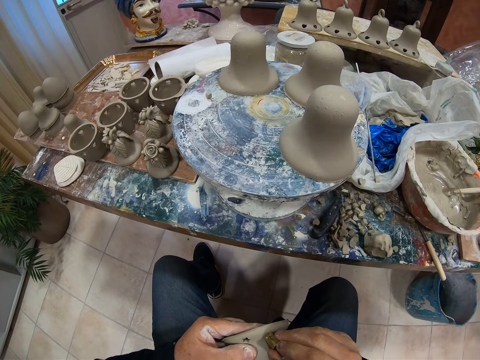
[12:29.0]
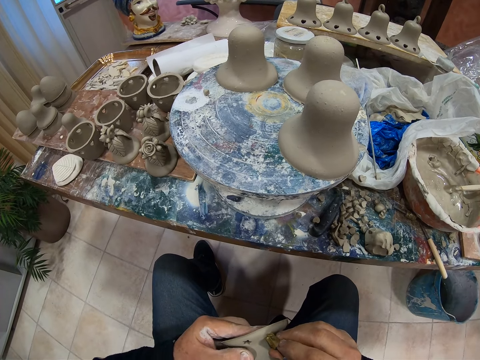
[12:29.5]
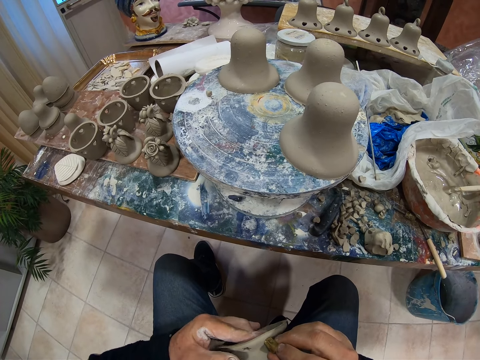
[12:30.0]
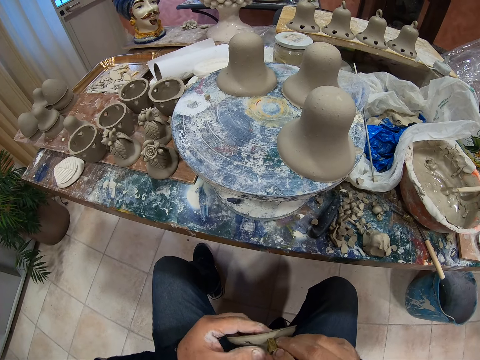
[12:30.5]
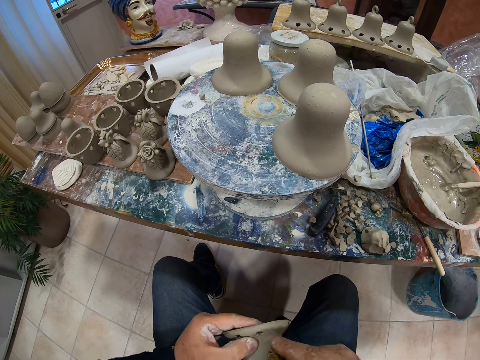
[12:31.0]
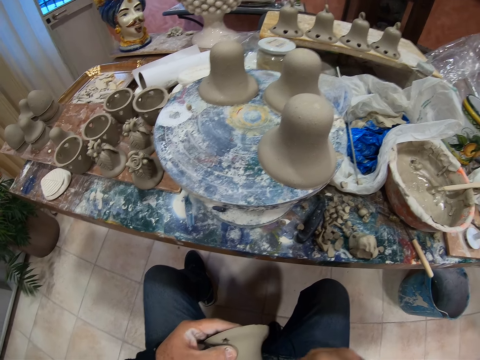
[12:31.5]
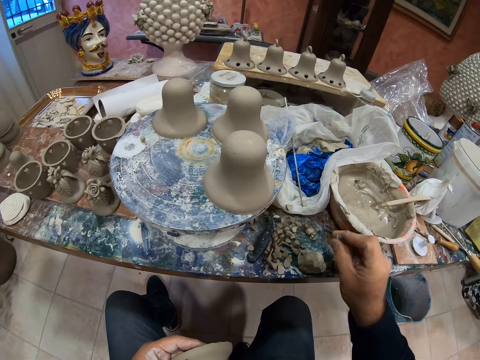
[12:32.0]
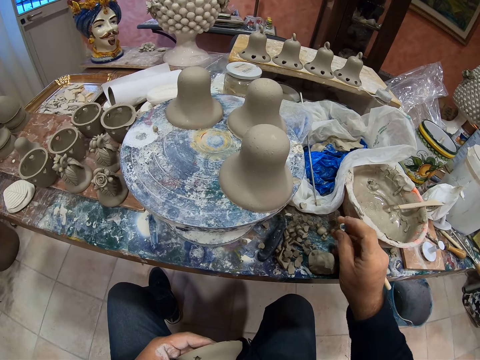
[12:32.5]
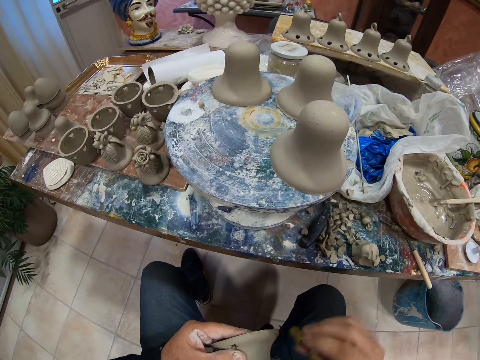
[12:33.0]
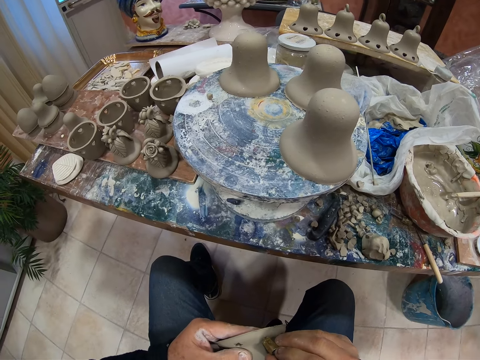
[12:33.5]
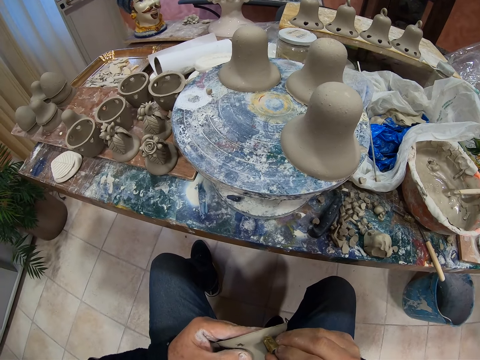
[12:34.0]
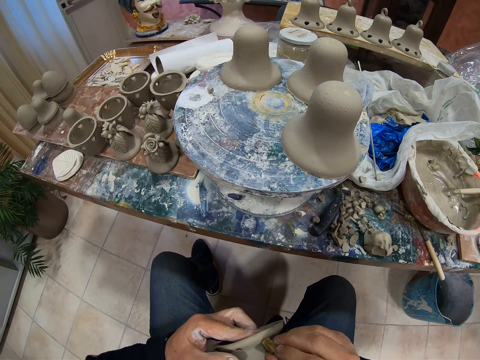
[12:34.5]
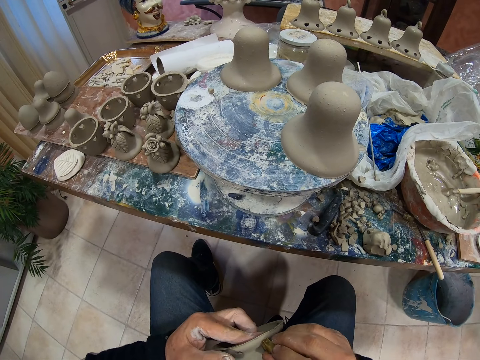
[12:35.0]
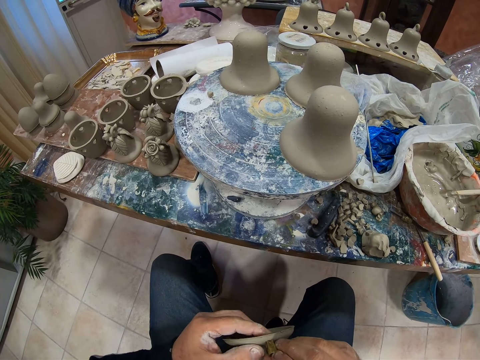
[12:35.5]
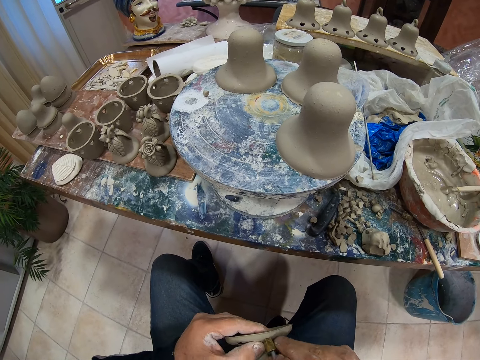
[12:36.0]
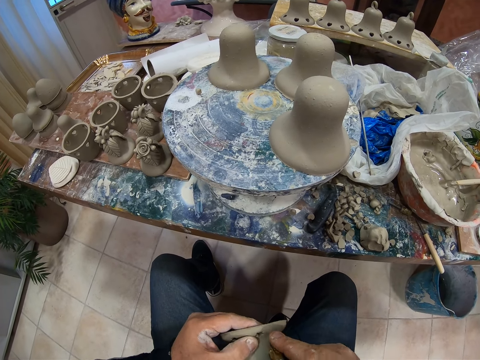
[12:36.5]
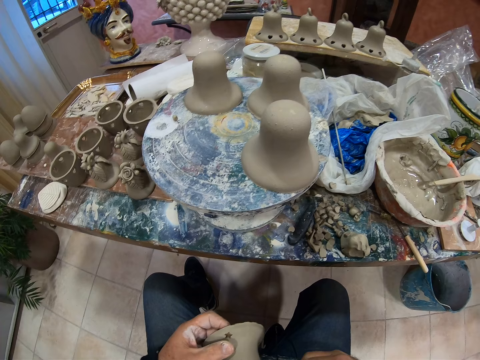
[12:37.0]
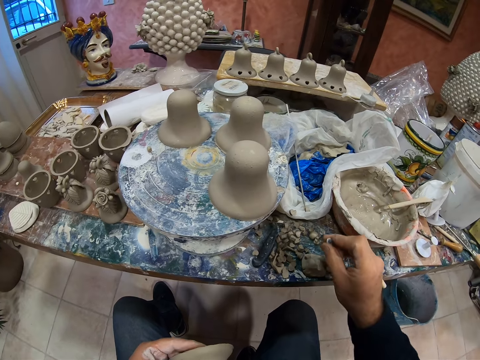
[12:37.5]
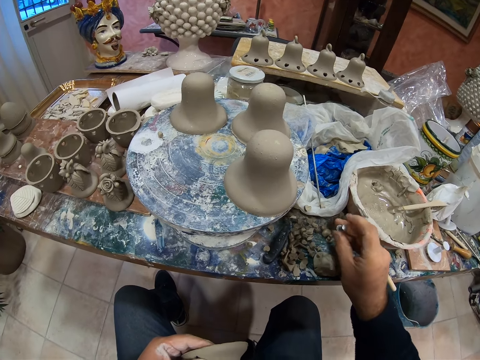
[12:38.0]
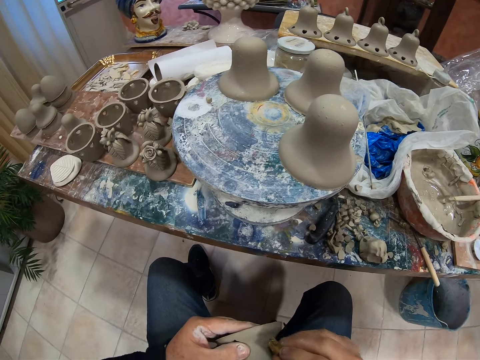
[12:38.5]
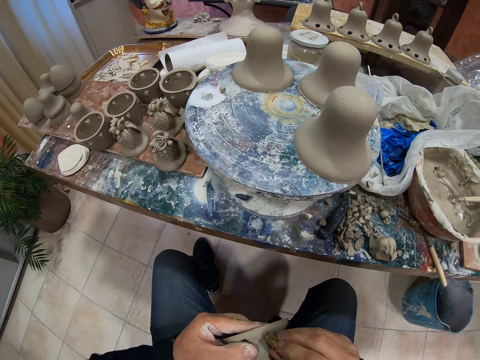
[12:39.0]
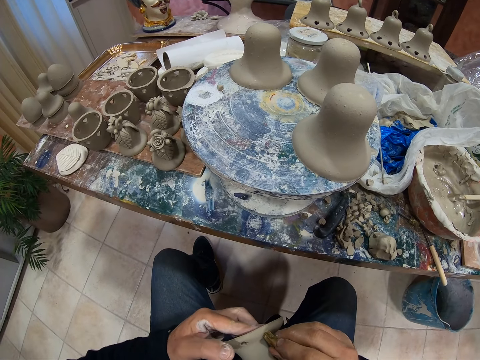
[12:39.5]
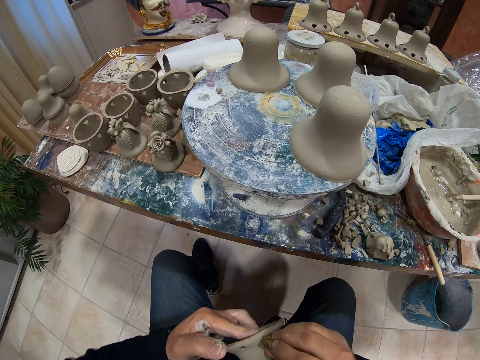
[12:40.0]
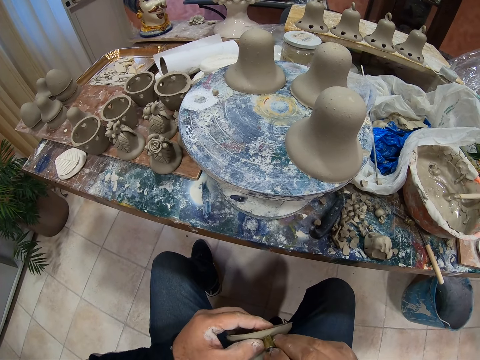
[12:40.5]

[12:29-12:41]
The camera wearer makes a hole on the vessel with a round object. They put the vessel remains on the table. They make a hole on the vessel with the round object. They put the vessel remains on the table. They make a hole on the vessel with the round object.

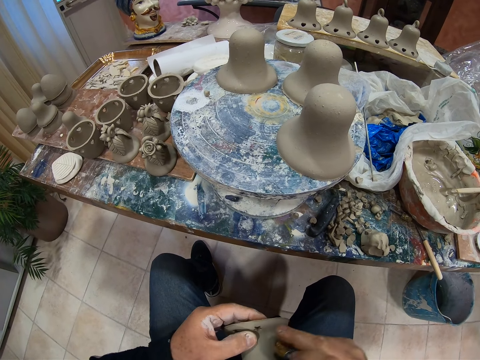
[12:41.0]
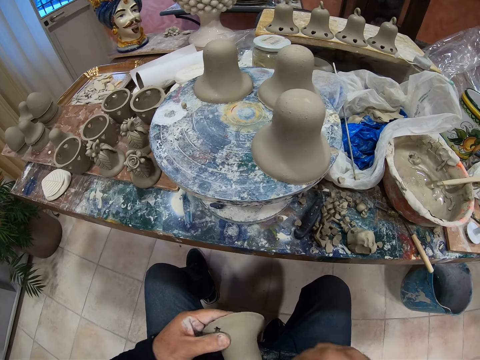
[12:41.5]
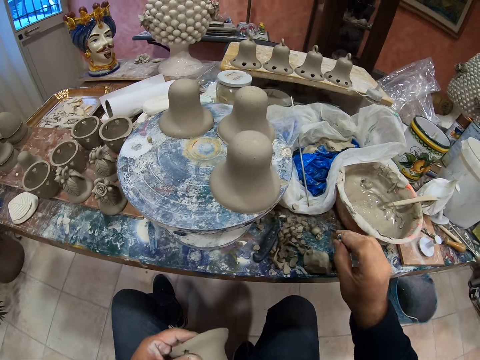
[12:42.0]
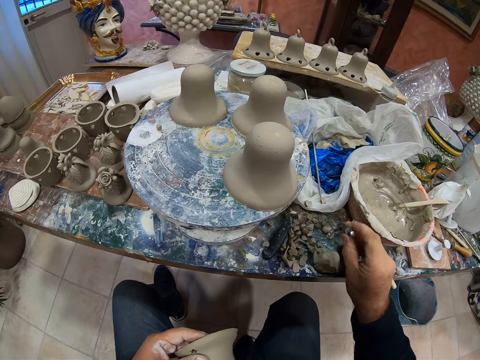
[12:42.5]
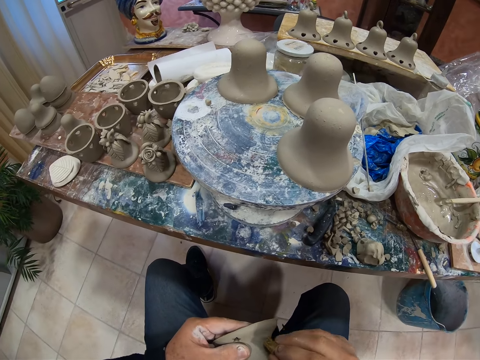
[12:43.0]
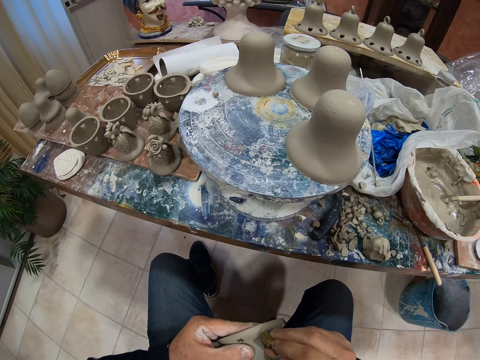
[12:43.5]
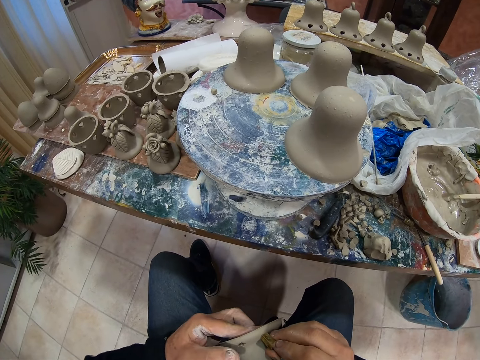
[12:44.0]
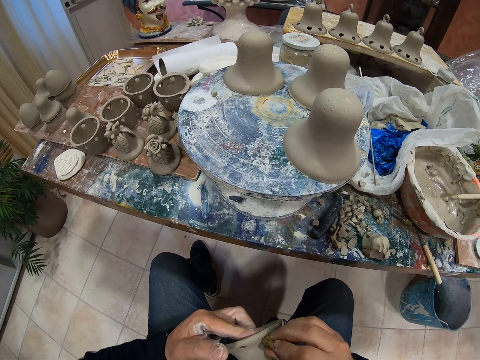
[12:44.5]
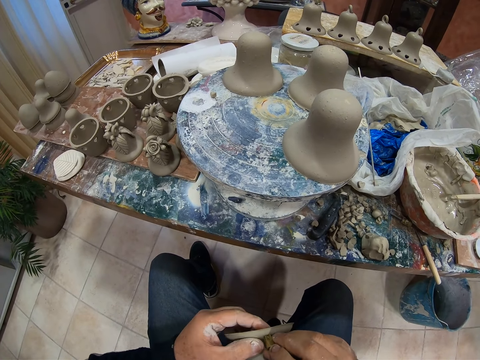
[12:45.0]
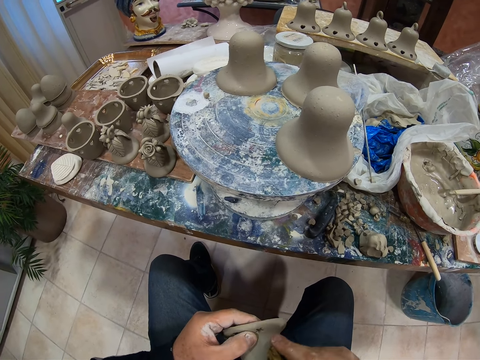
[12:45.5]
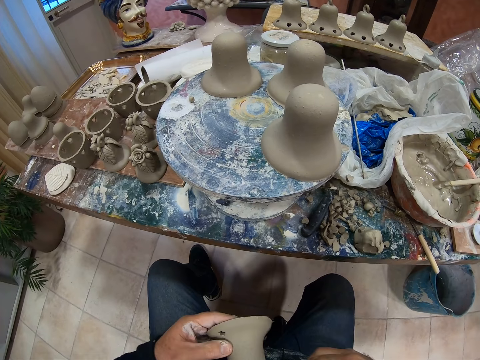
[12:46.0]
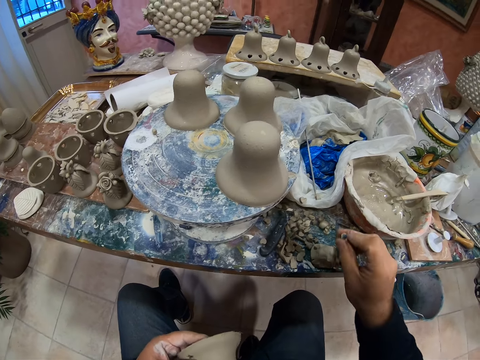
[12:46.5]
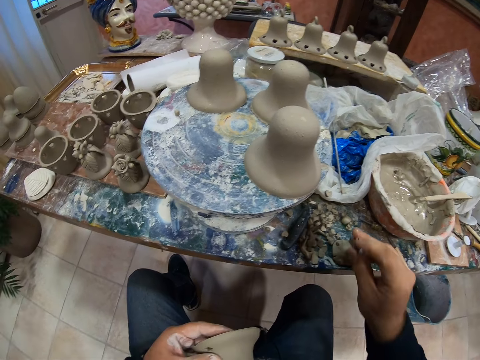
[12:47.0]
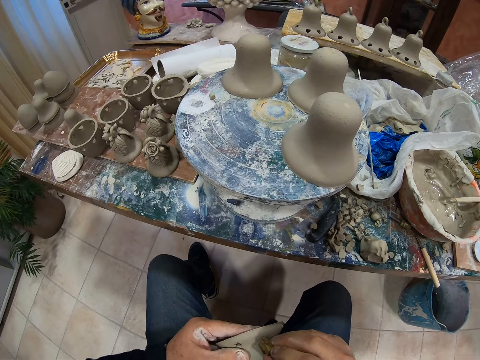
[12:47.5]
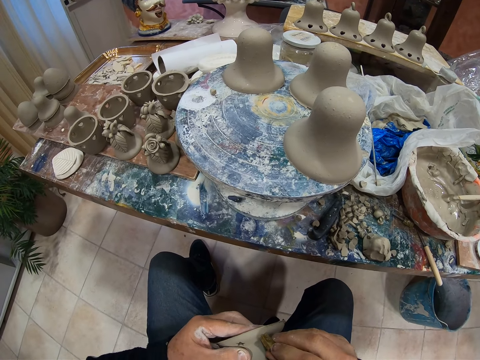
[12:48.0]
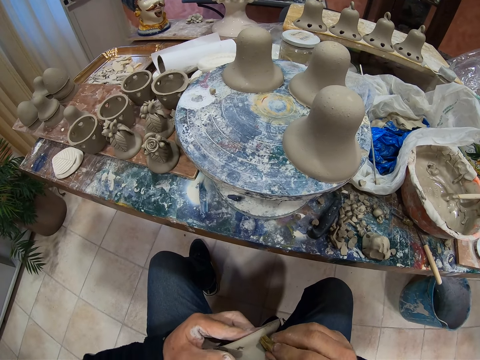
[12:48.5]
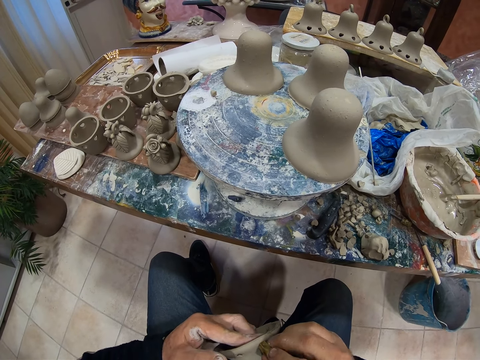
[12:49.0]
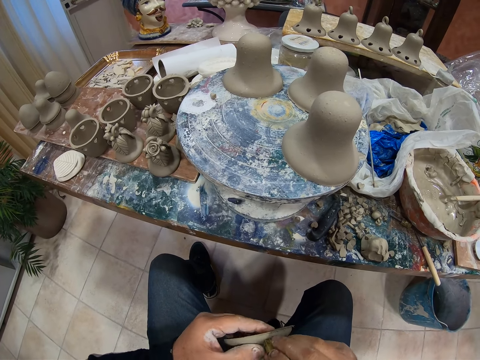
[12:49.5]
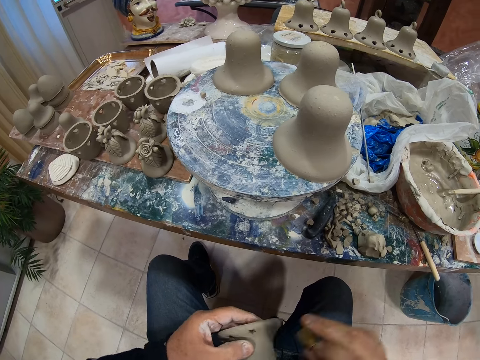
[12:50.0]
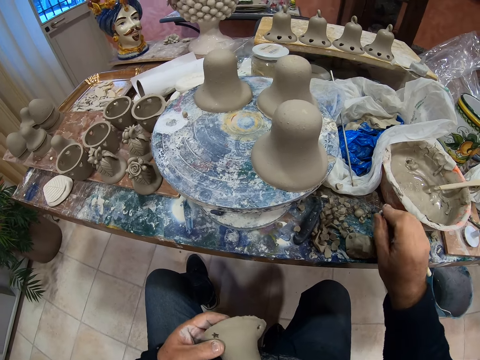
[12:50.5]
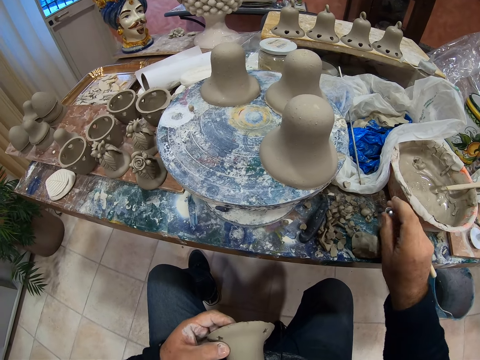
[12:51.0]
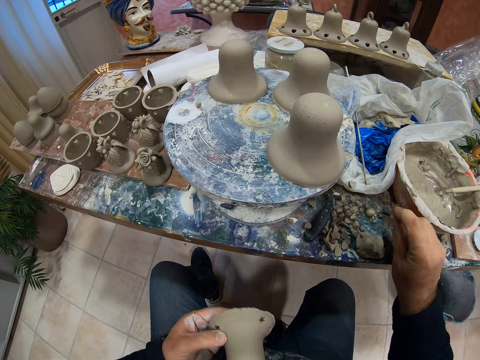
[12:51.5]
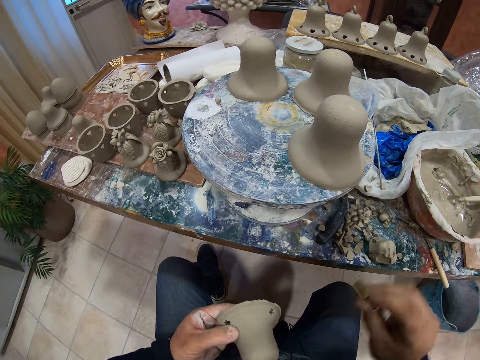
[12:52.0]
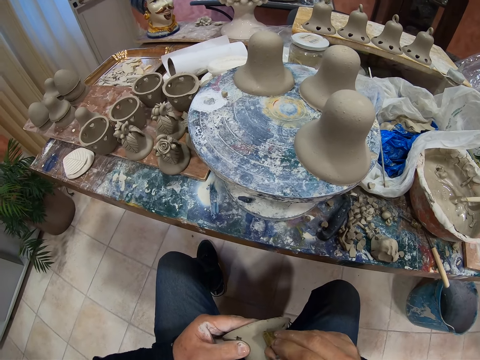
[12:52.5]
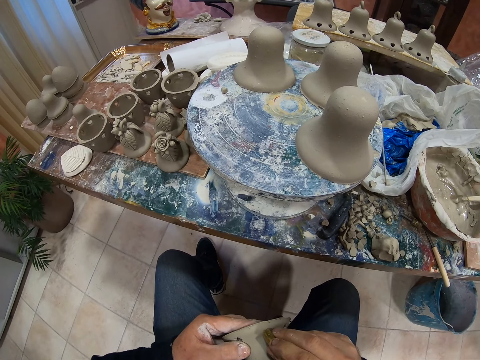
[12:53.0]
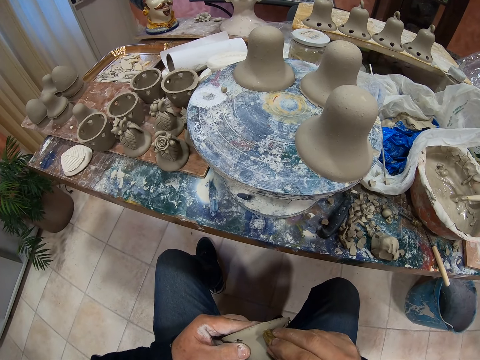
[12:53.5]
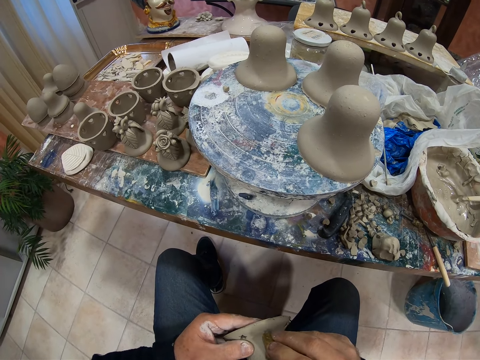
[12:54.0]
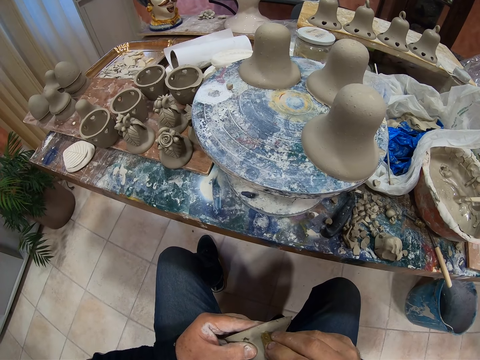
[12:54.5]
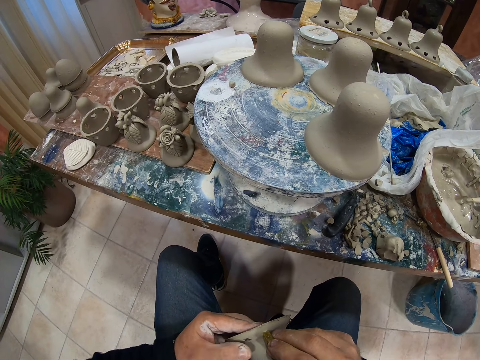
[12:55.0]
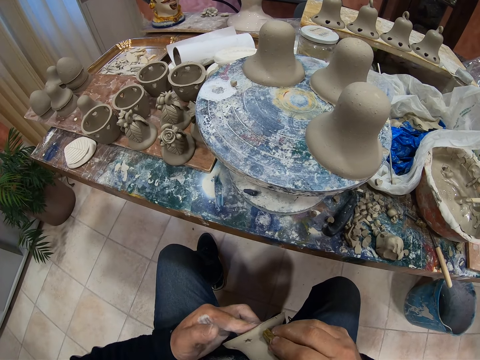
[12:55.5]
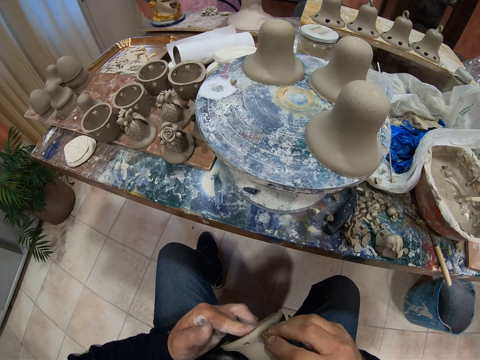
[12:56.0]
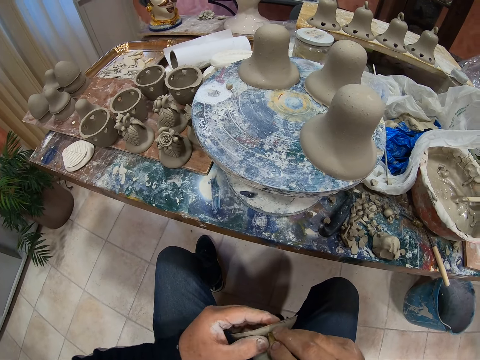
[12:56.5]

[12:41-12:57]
The camera wearer puts the vessel remains on the table. They make a hole on the vessel with a round object. They put the vessel remains on the table. They make a hole on the vessel with the round object. They put the vessel remains on the table. They make a hole on the vessel with the round object.
